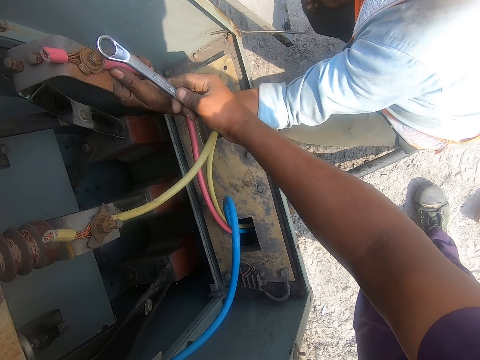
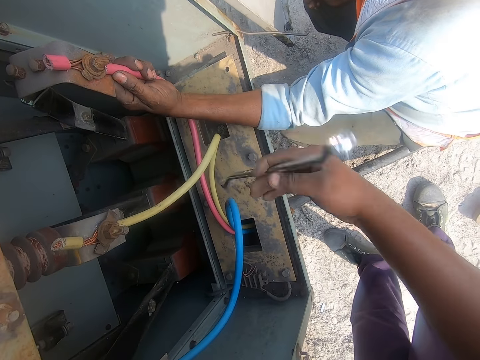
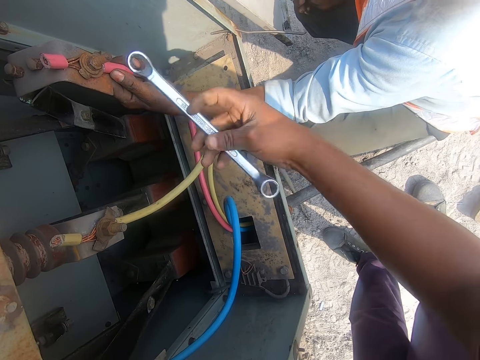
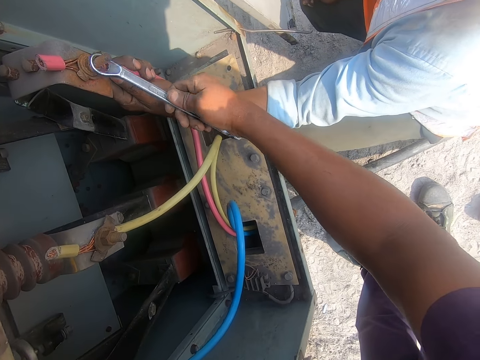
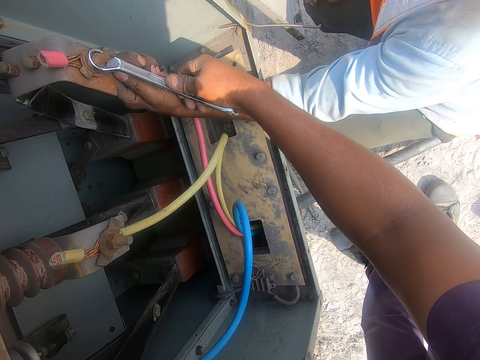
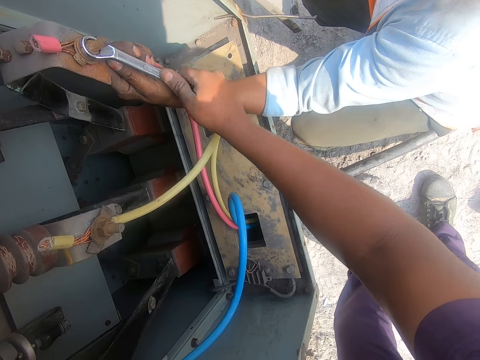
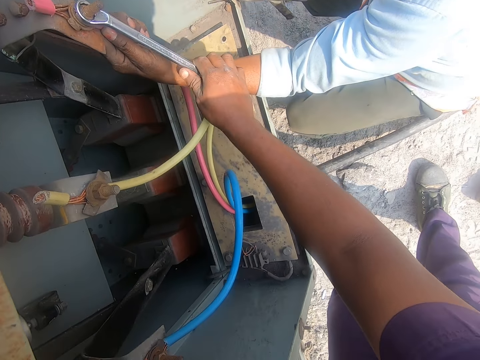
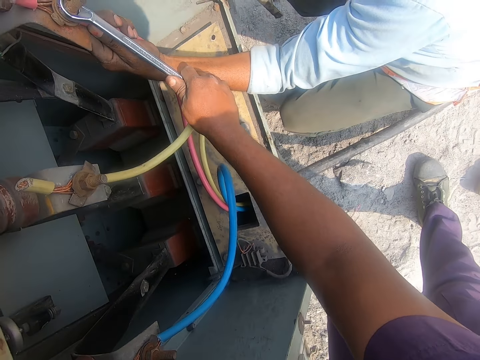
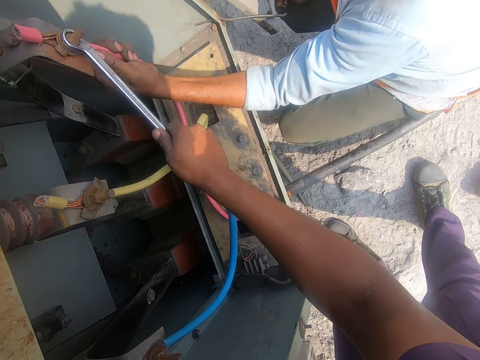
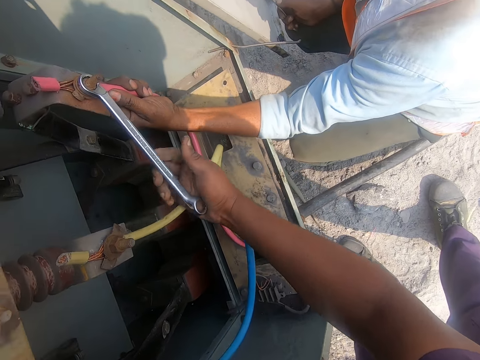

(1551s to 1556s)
The camera wearer tightens the bolts or nut with a wrench.

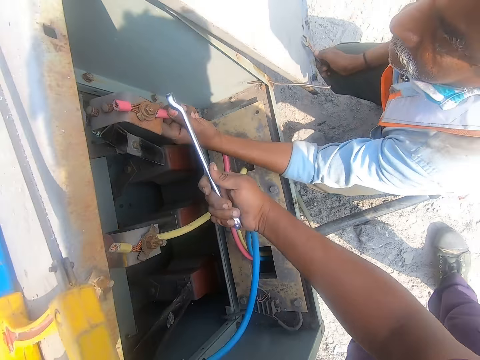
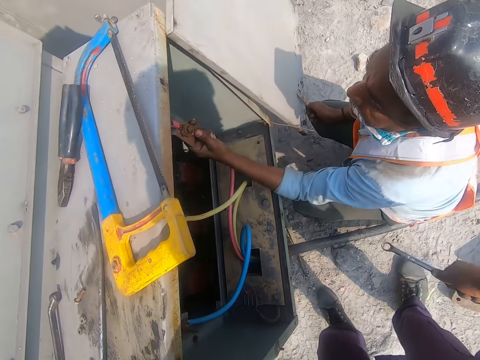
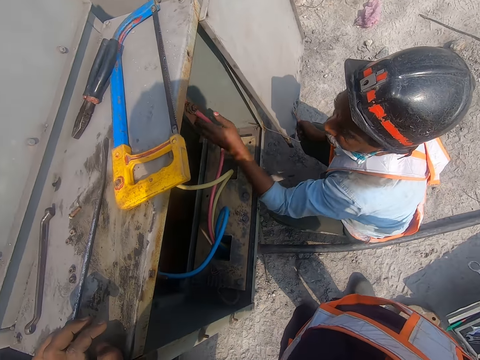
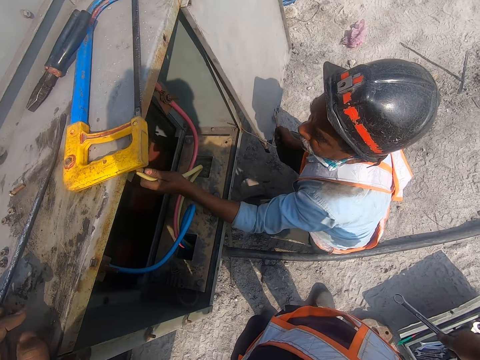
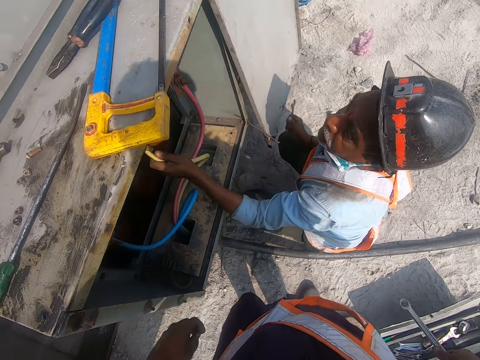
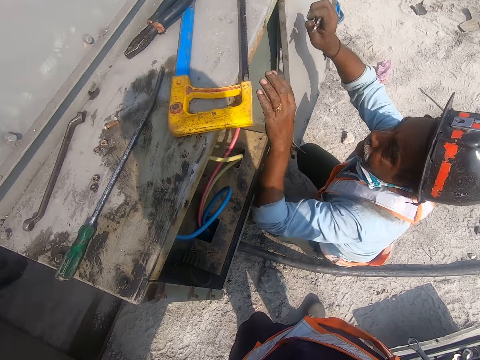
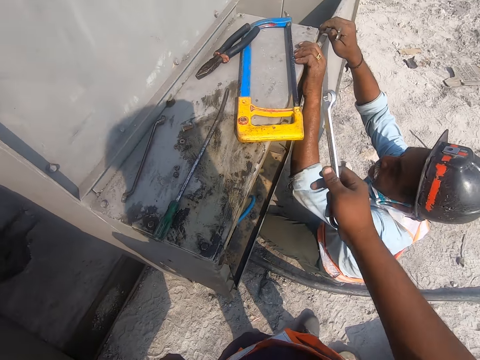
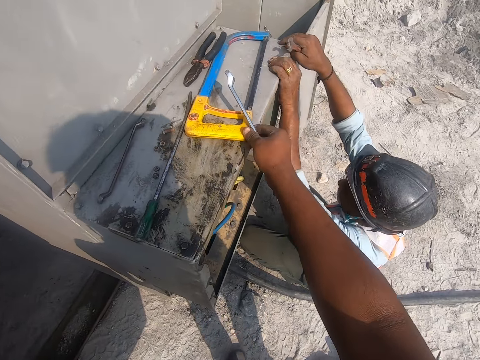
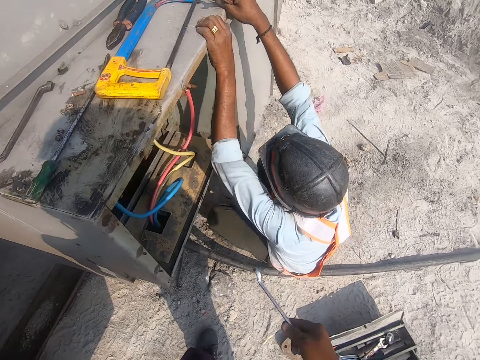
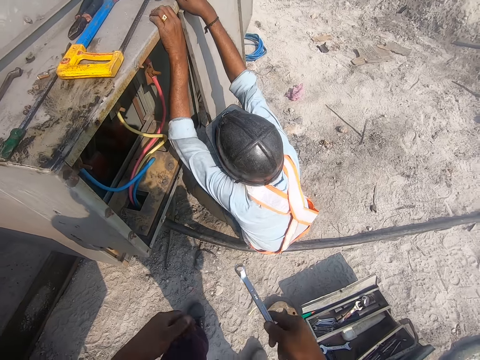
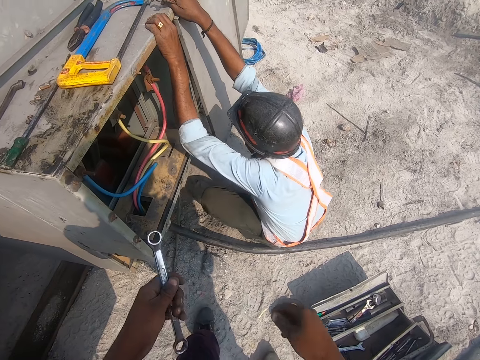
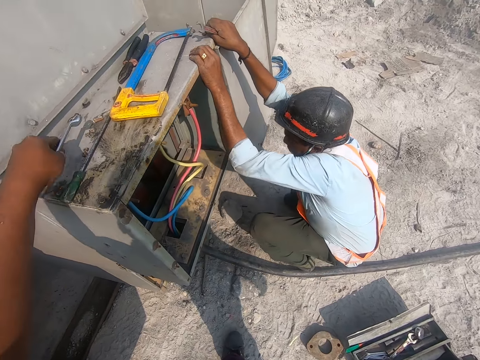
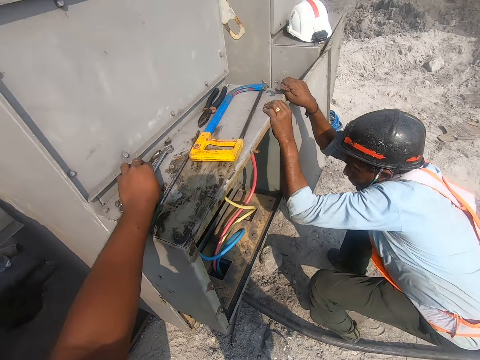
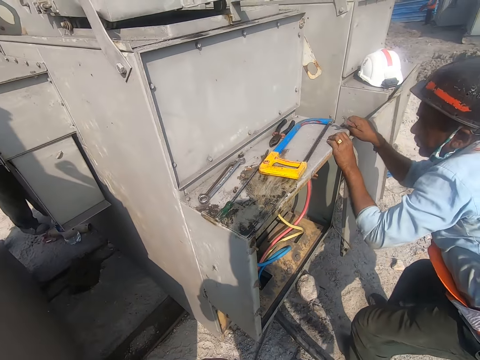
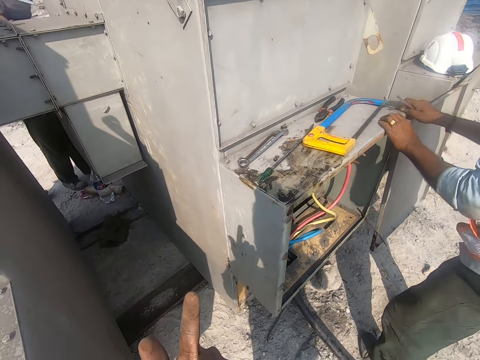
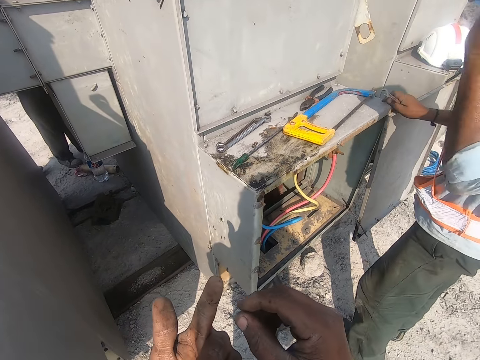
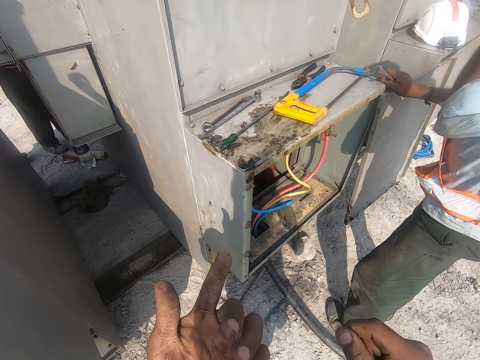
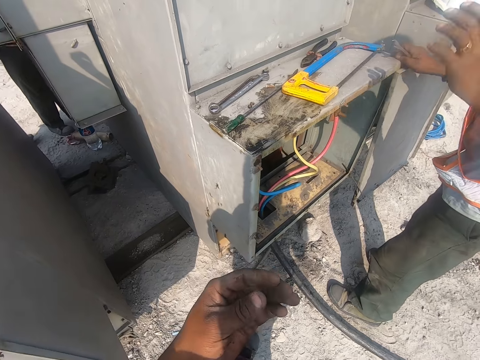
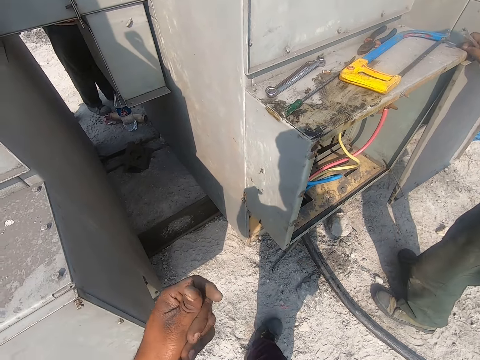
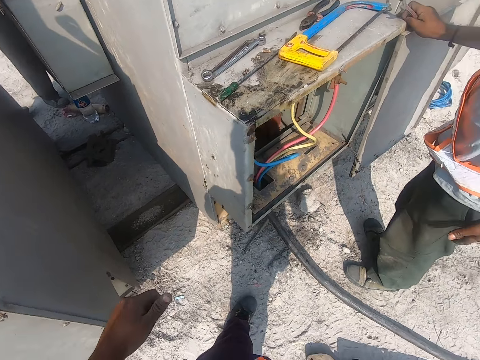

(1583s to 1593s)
A person touches the cable. The camera wearer looks around. They move the spade. They put the spanner on the table.

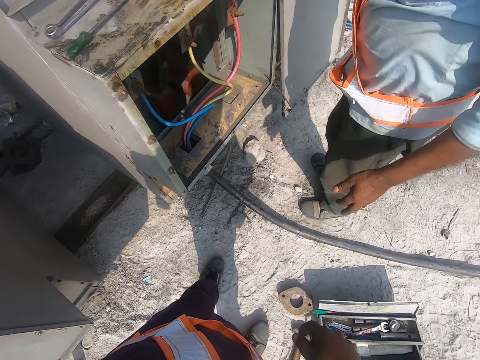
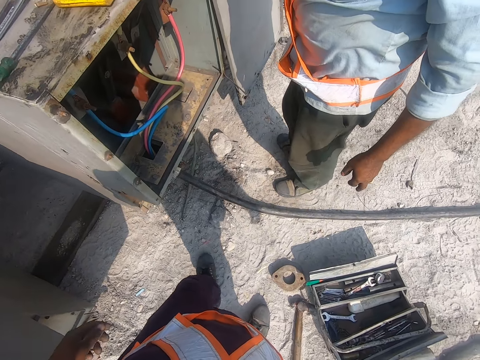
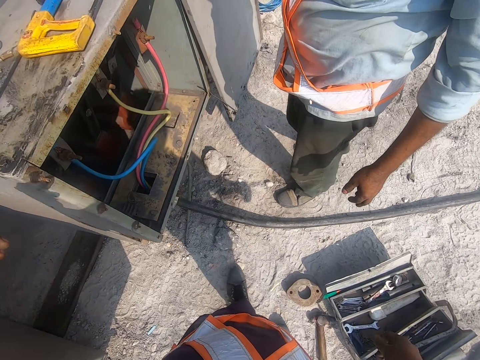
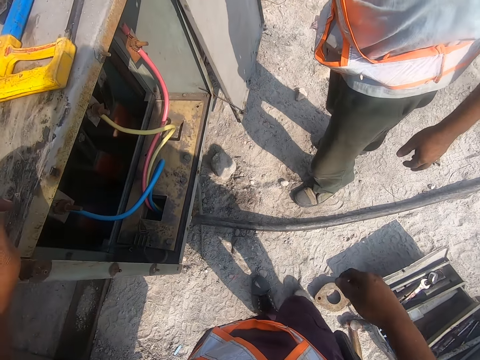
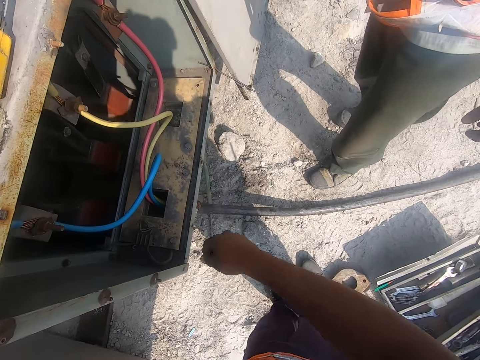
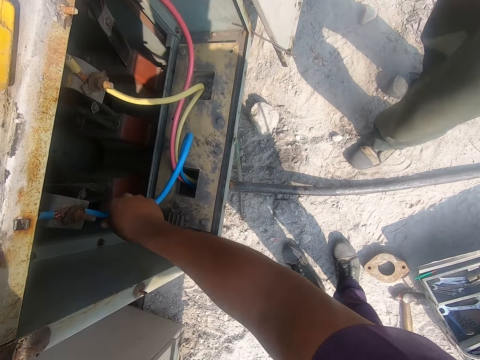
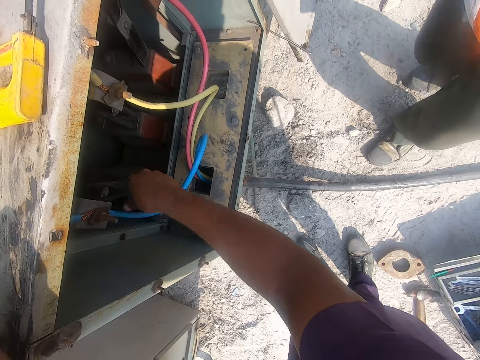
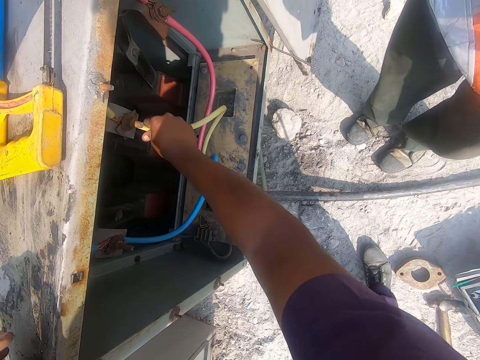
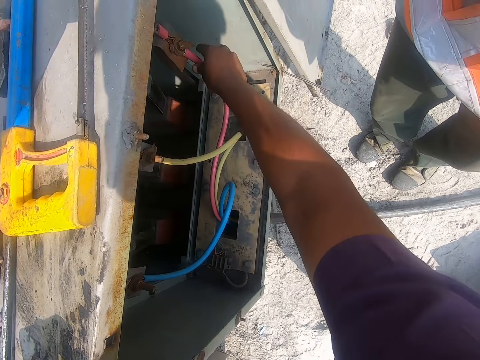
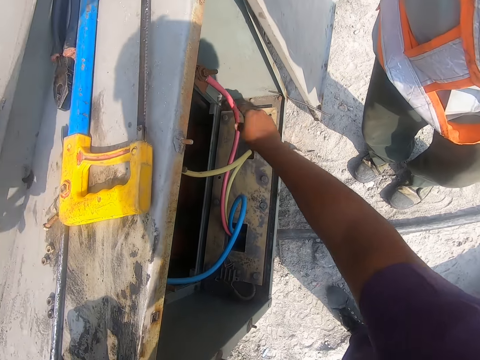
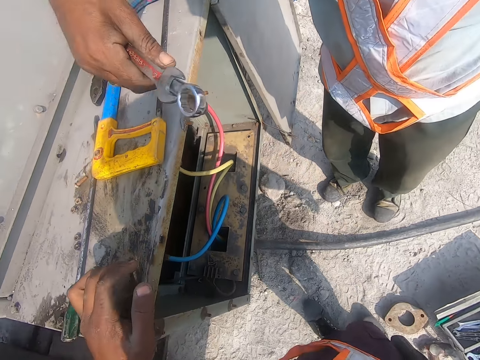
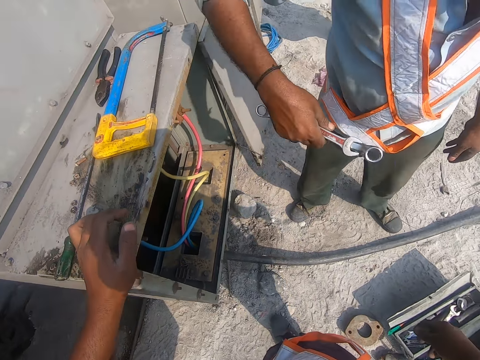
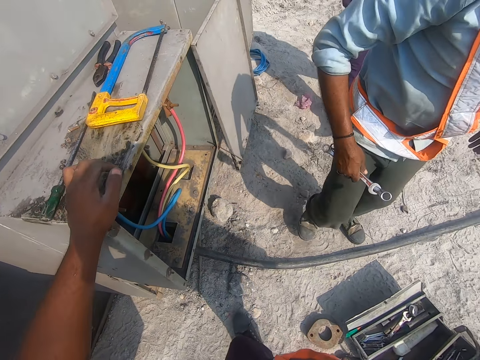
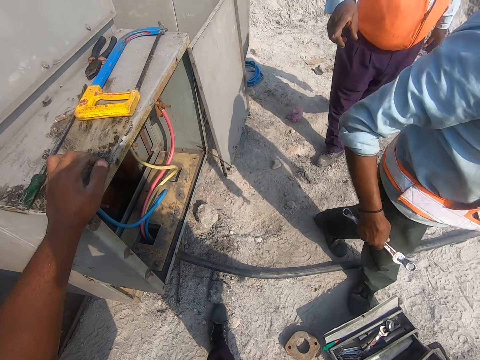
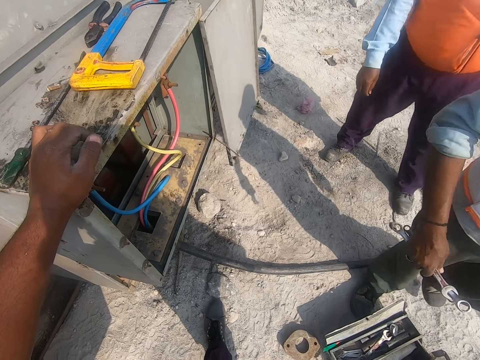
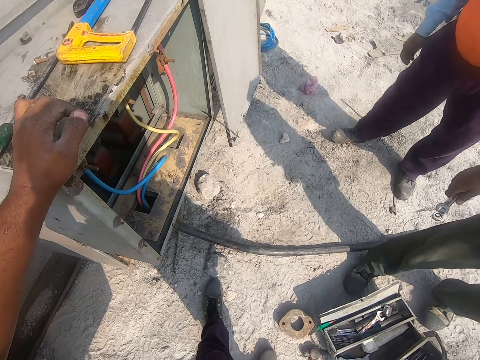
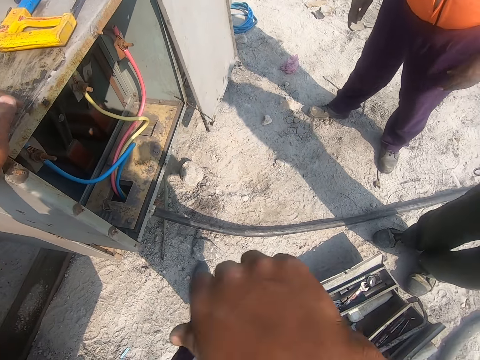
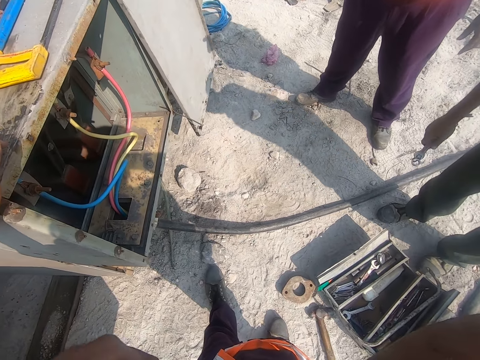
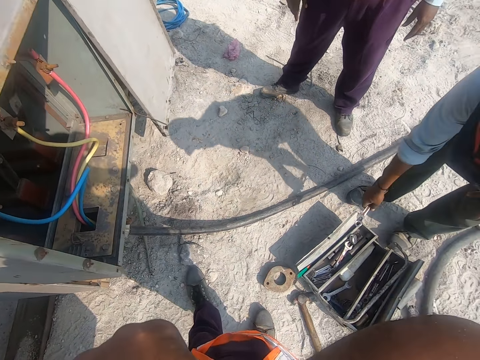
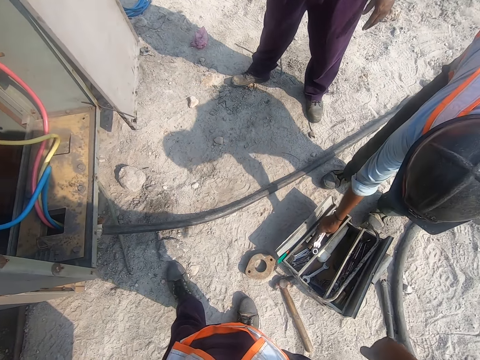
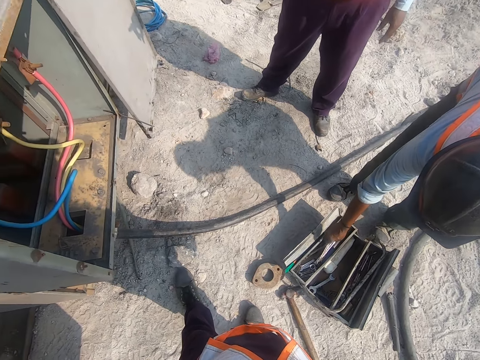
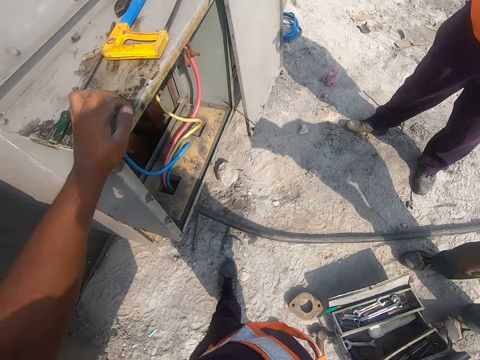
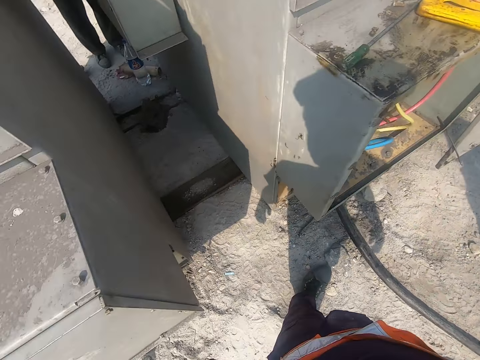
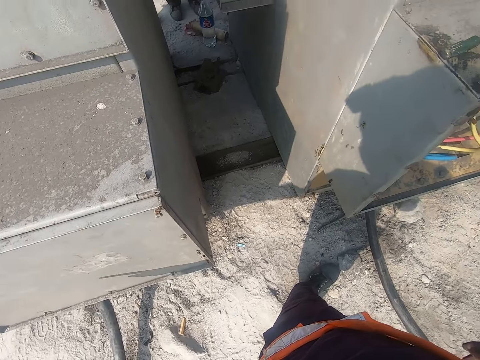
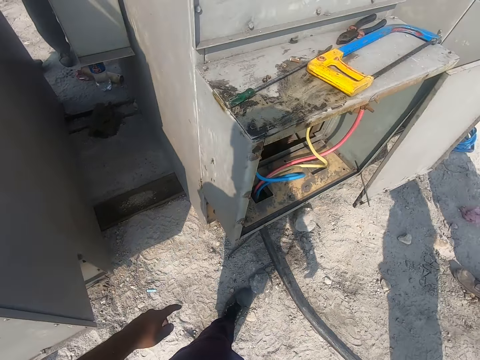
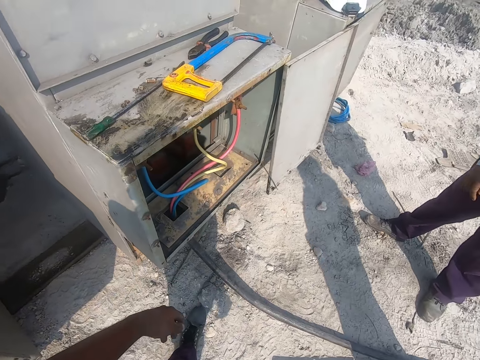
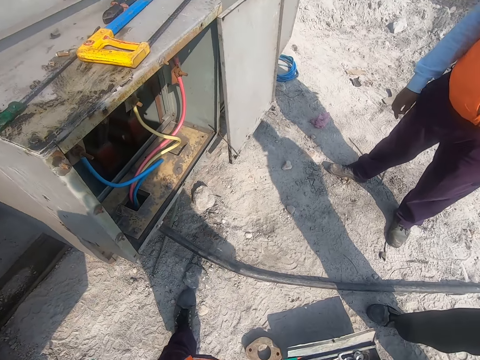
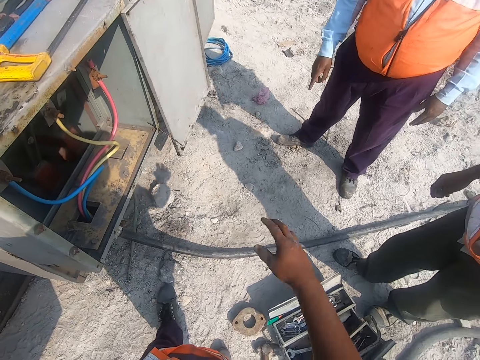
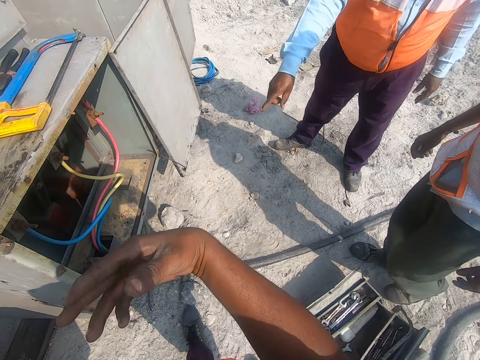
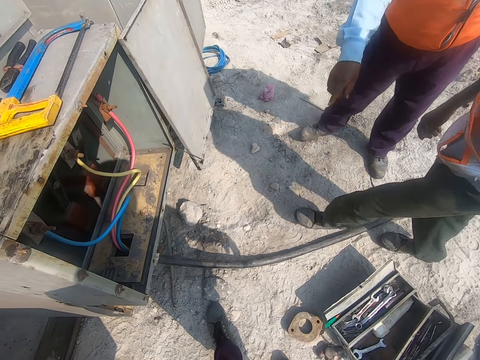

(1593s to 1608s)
The camera wearer looks around. They touch the cable. A person picks up the spanner. The camera wearer looks around. They move the right hand.
